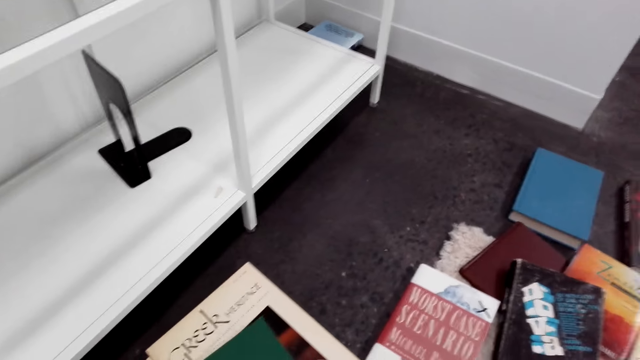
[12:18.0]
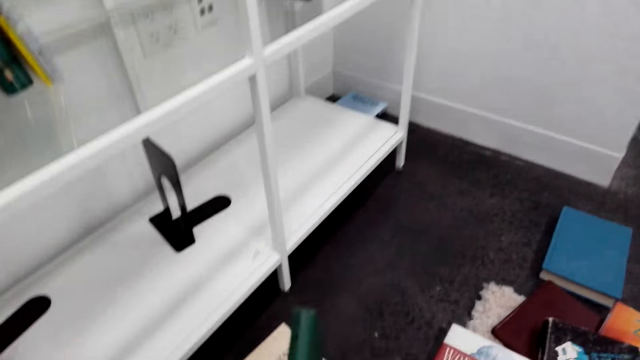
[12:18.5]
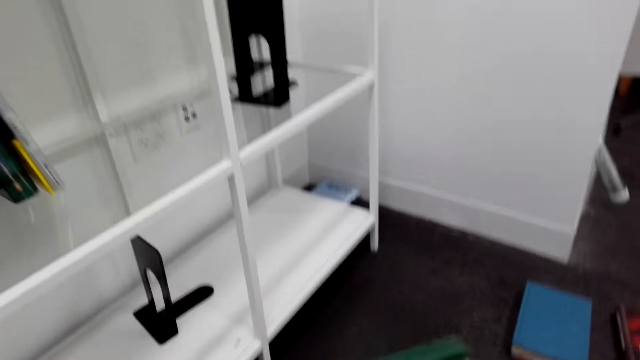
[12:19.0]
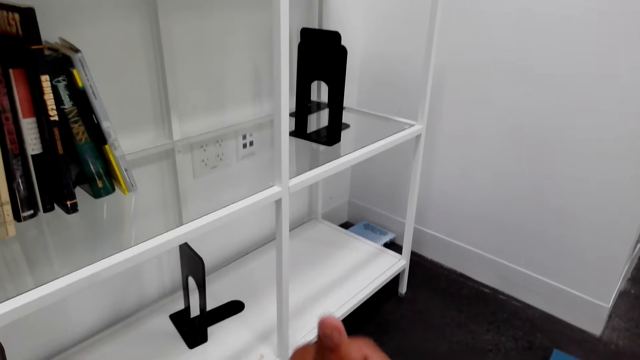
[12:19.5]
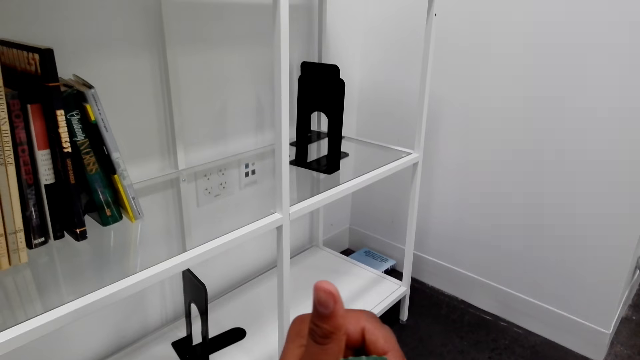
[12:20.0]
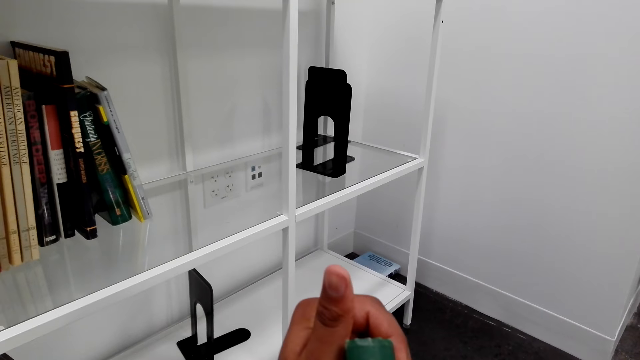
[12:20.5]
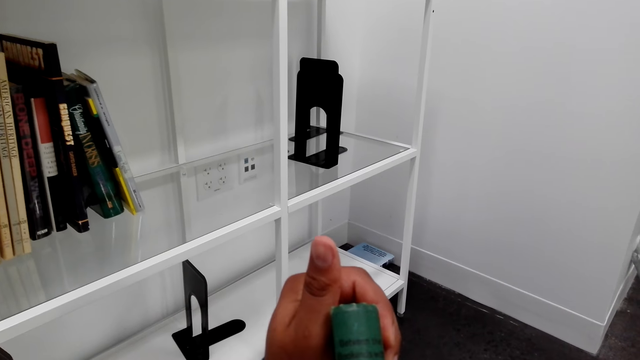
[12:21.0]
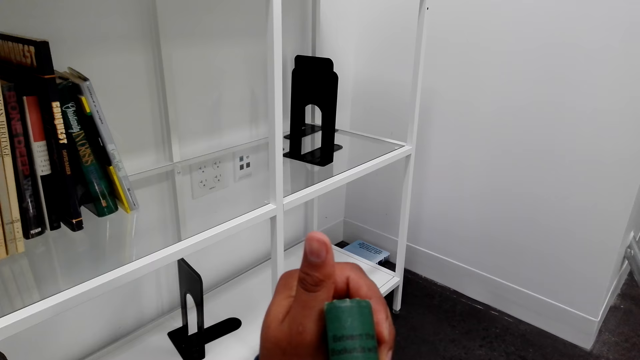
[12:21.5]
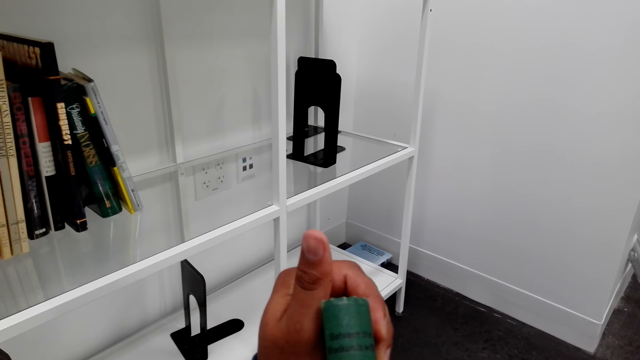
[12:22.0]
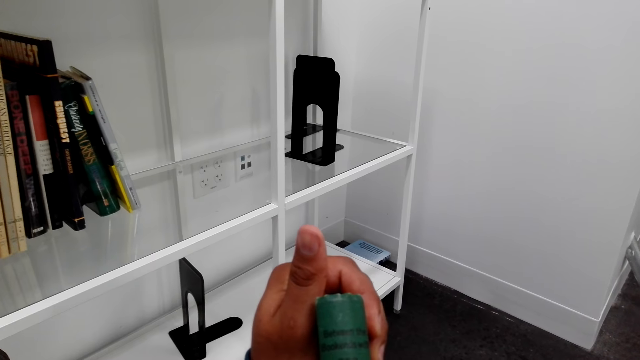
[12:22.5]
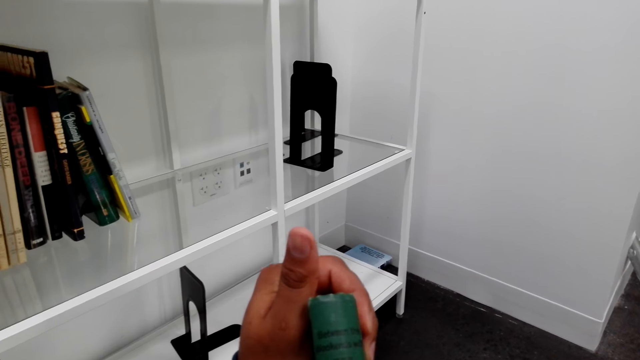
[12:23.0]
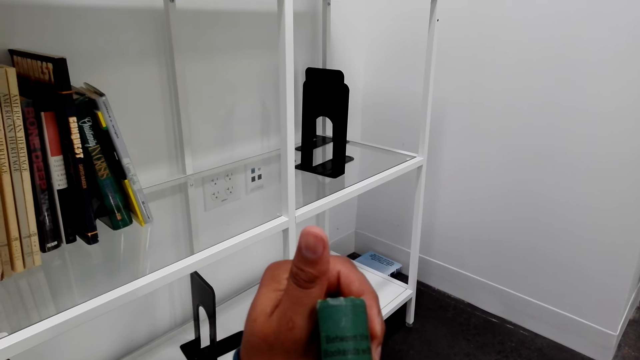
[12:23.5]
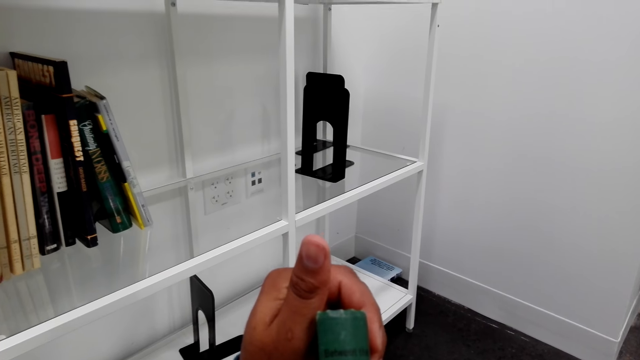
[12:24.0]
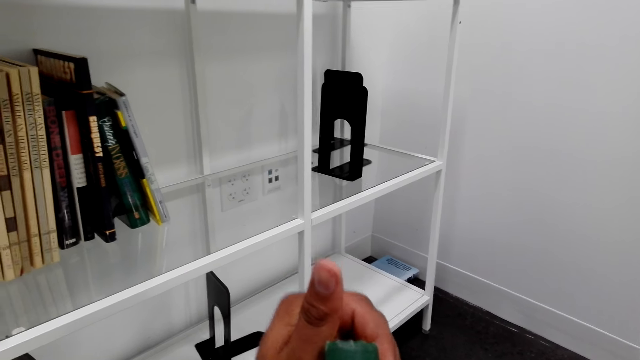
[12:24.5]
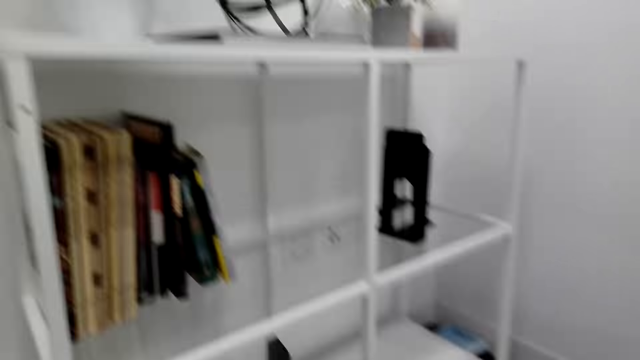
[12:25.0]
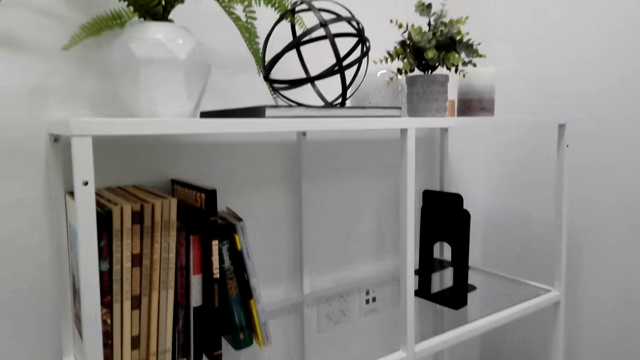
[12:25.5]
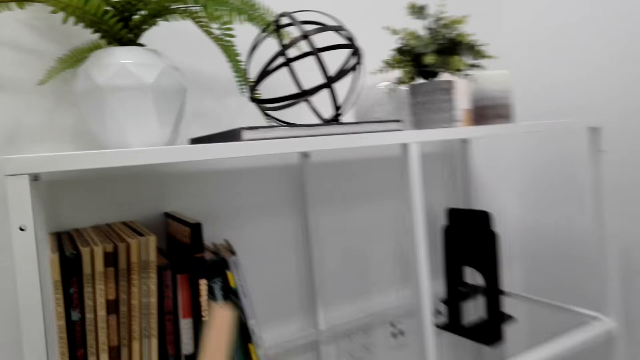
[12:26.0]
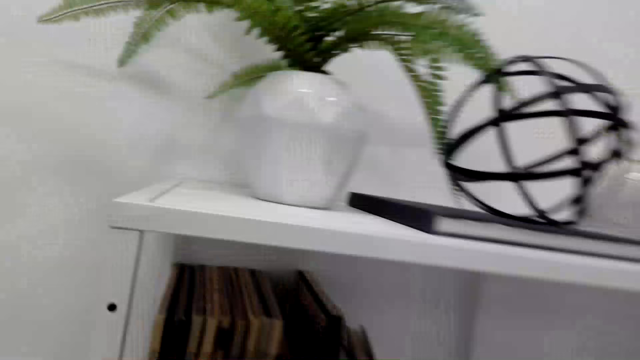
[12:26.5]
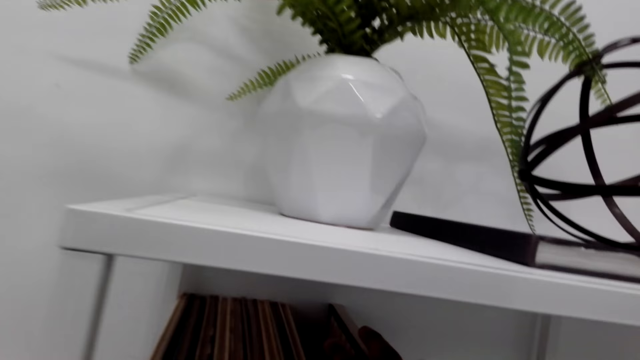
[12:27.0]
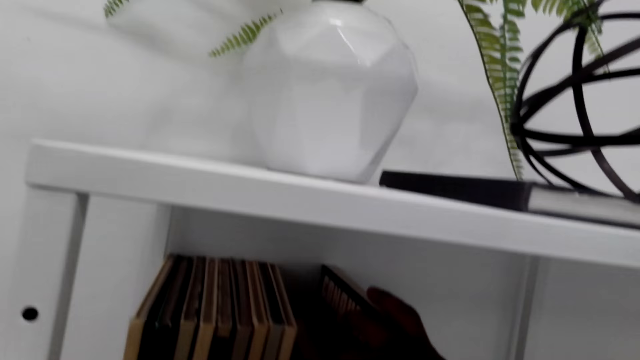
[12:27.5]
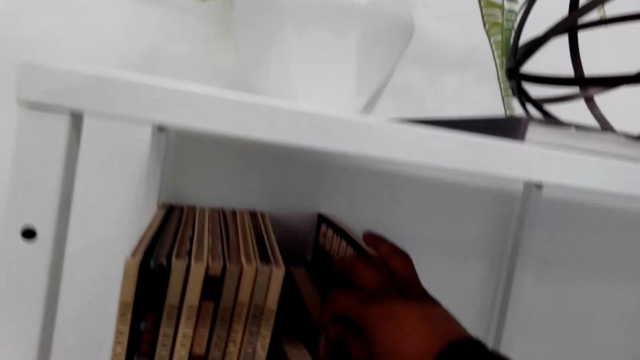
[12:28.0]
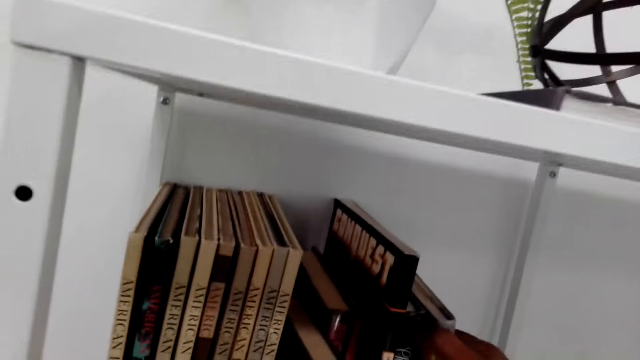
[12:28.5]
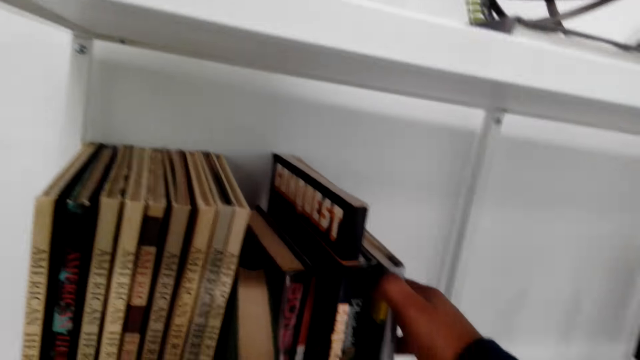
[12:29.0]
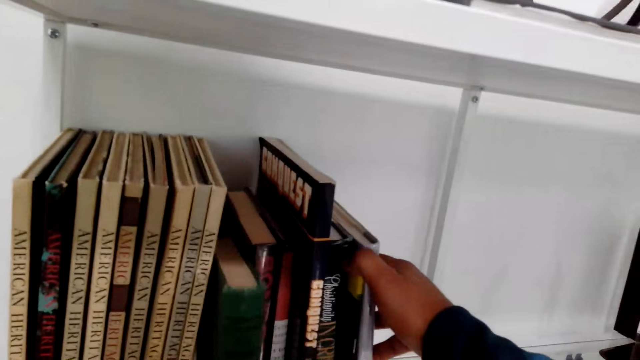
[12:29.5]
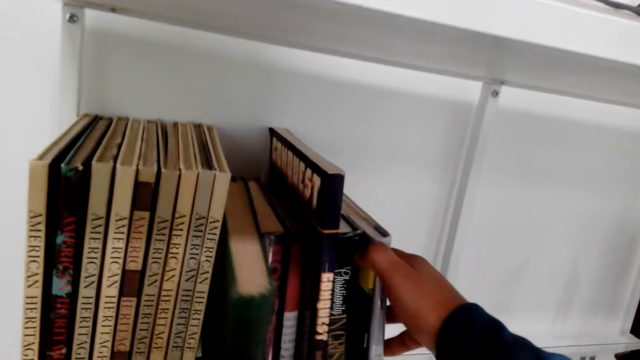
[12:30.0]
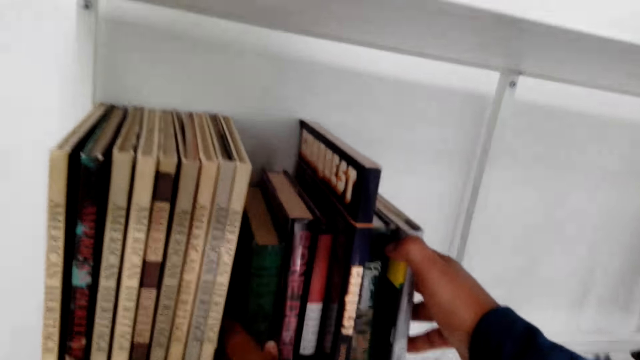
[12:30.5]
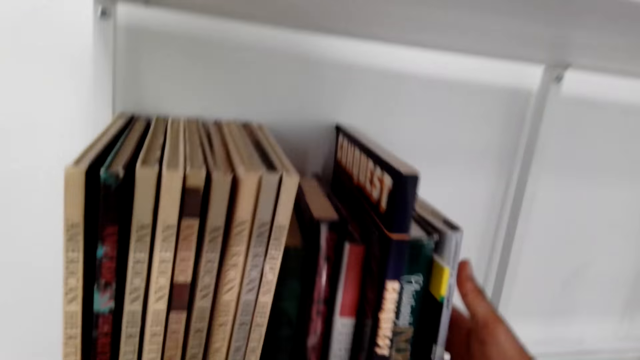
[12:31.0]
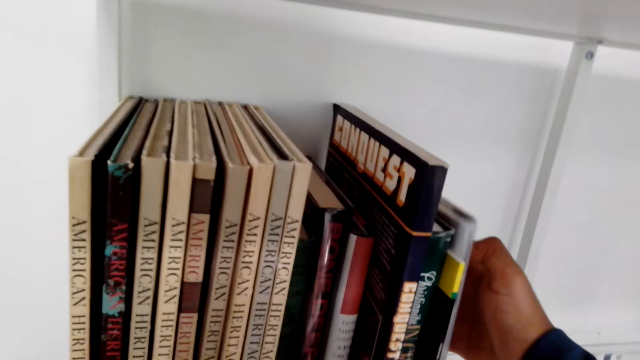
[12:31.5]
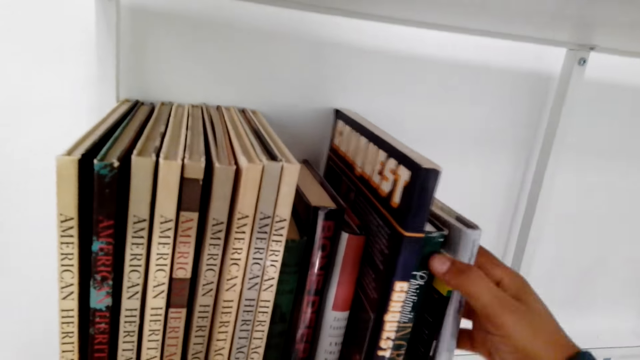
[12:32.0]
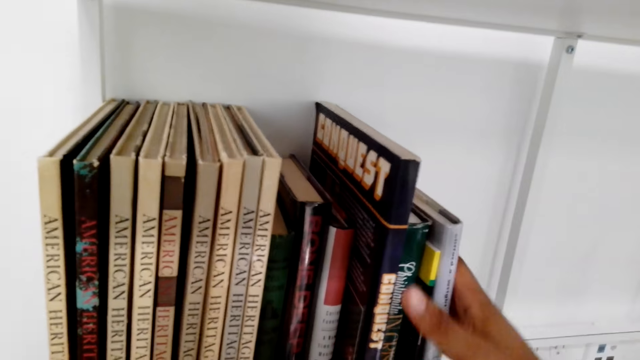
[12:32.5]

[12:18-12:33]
The camera wearer turns around. They pick up another book. They read the book cover. They lift the book up. They stare at the book and hold the book. They look at the bookshelf. They put the books on the bookshelf. They arrange the book on the bookshelf.

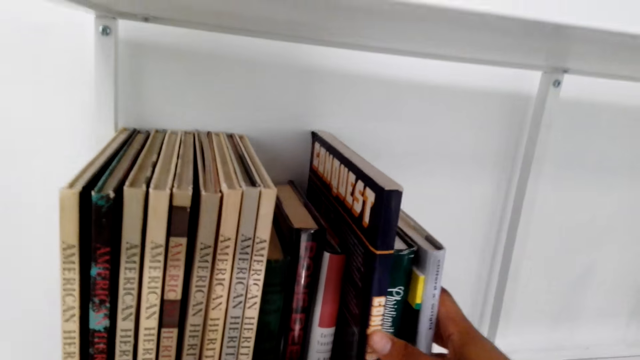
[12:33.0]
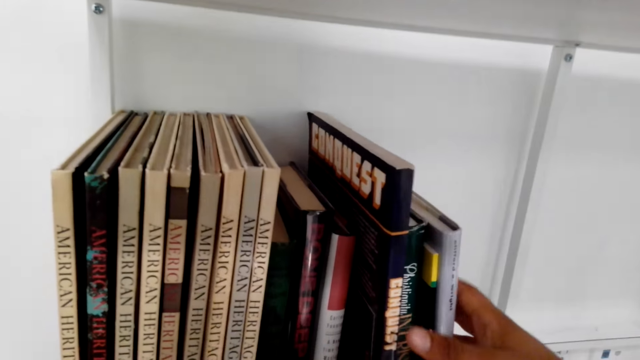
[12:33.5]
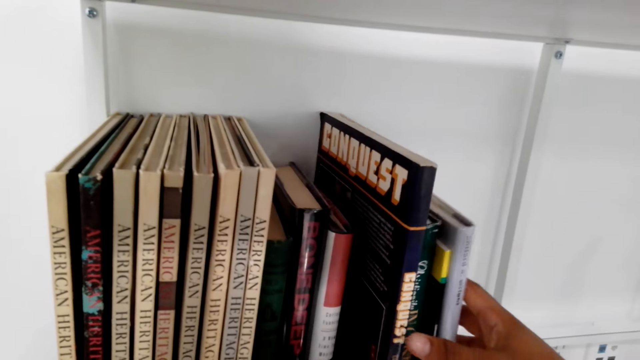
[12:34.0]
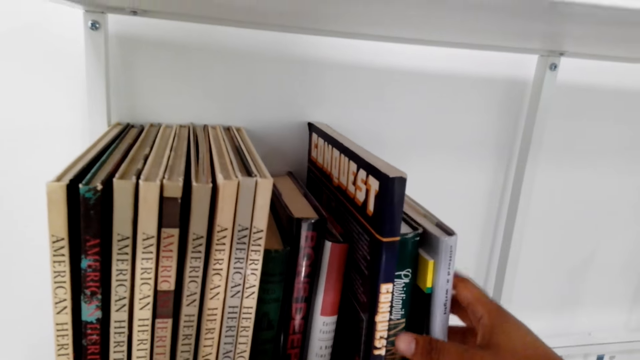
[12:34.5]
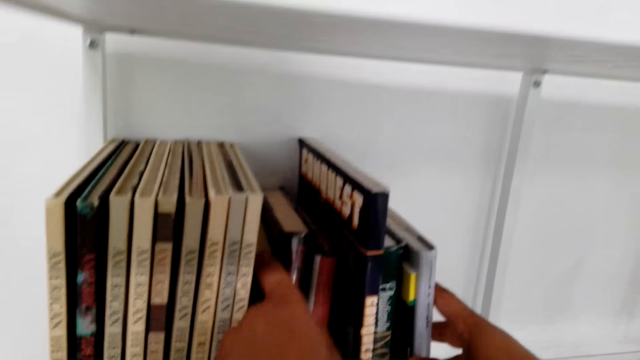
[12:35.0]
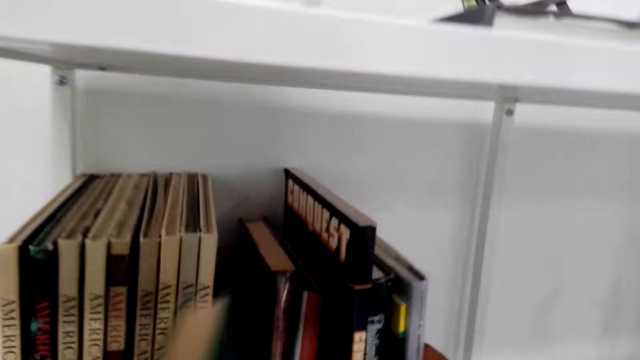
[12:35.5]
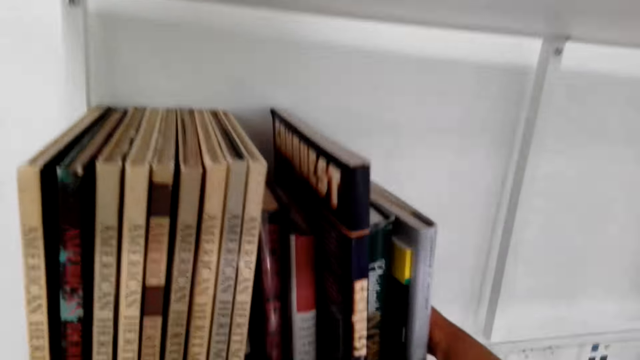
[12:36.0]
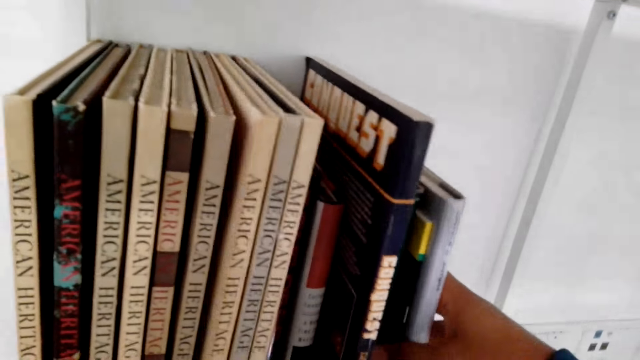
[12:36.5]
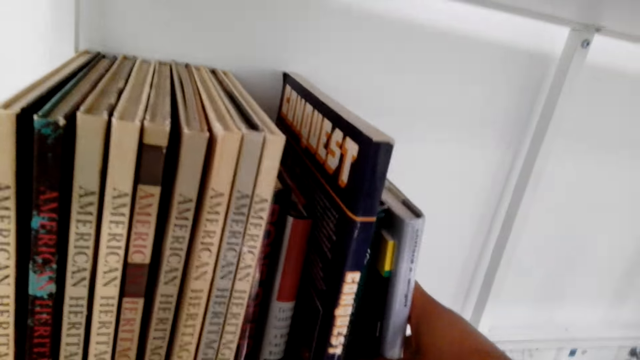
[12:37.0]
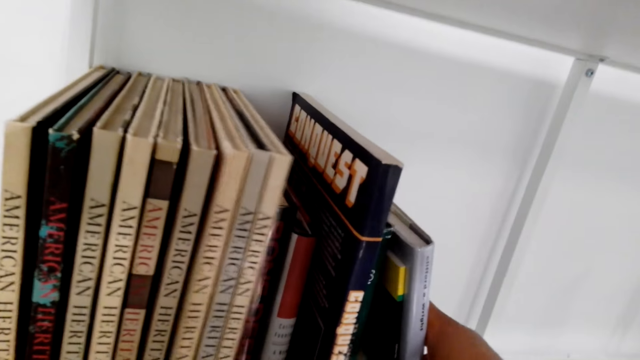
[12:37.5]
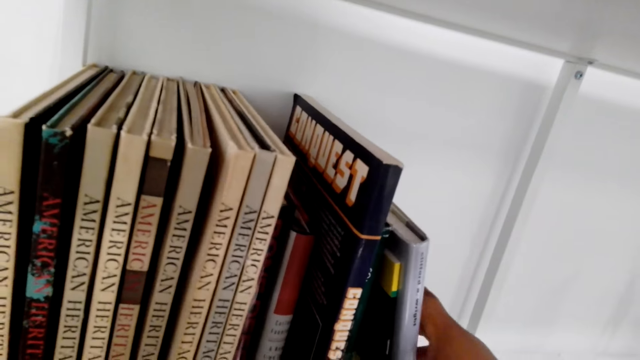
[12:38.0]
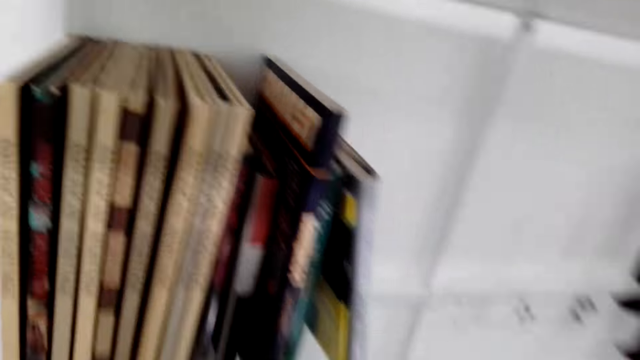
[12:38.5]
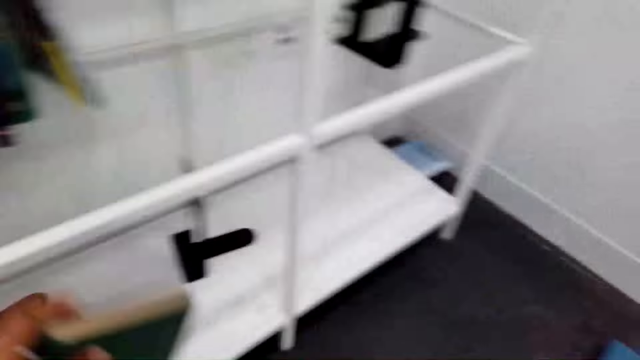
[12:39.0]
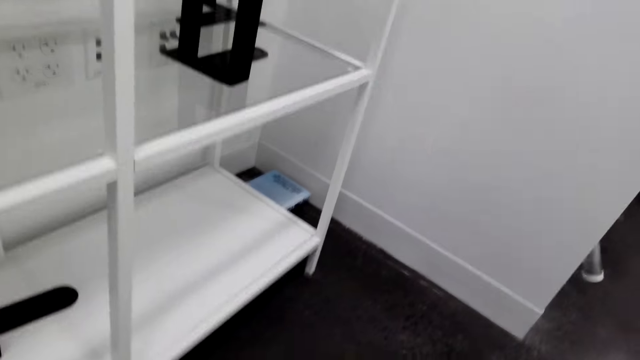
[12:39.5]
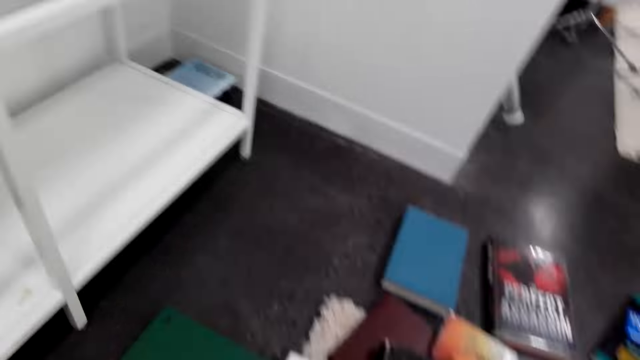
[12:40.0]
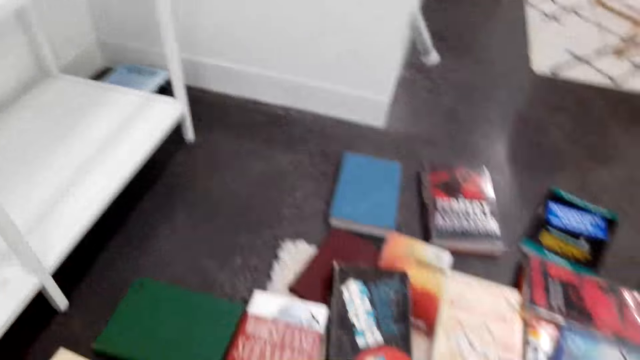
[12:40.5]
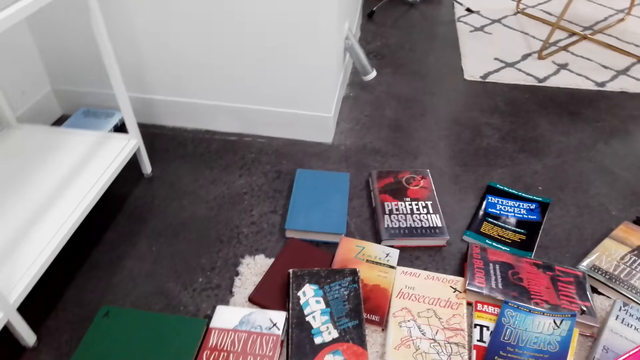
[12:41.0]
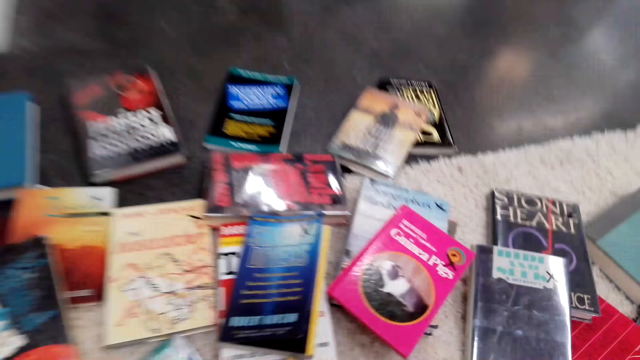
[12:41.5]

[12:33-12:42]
The camera wearer removes a book from the bookshelf. They hold the books on the bookshelf. They move their hands down and lift the book up. They hold the book. They drop the book on the floor. They look at the books on the floor.
